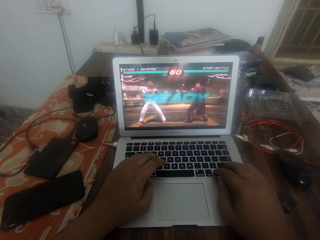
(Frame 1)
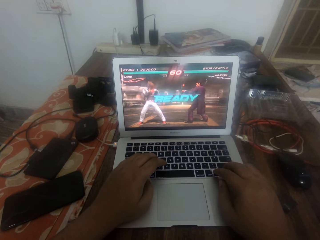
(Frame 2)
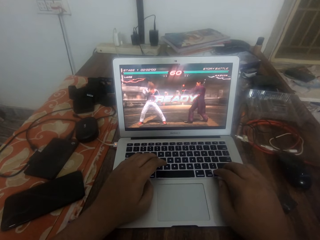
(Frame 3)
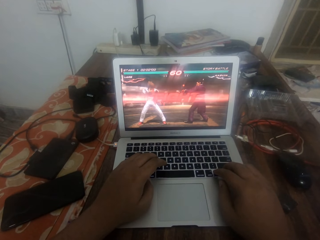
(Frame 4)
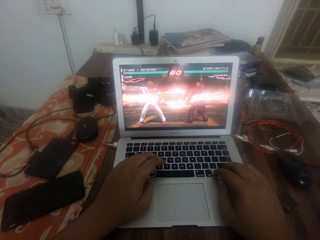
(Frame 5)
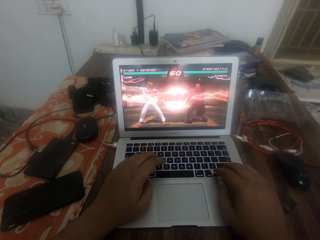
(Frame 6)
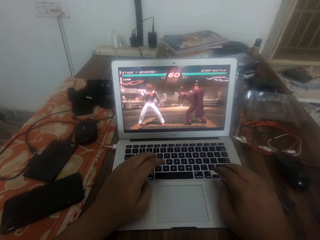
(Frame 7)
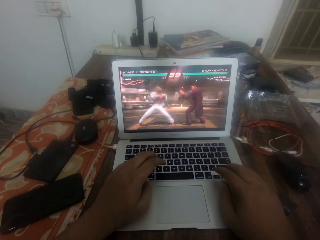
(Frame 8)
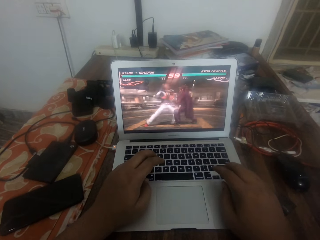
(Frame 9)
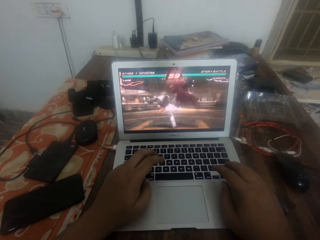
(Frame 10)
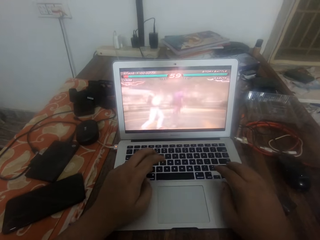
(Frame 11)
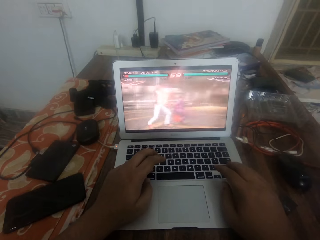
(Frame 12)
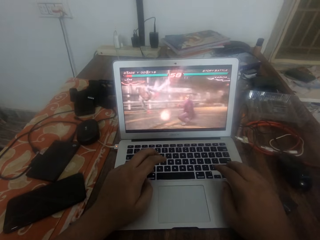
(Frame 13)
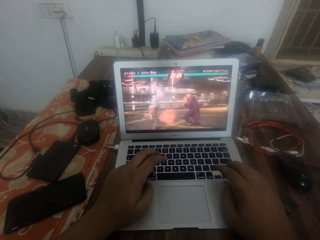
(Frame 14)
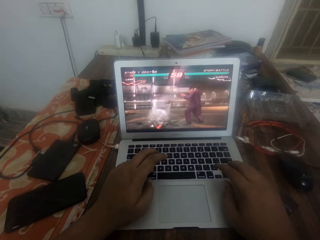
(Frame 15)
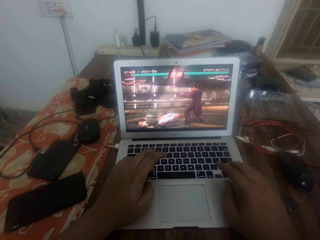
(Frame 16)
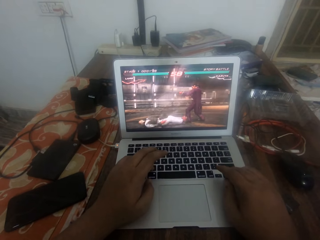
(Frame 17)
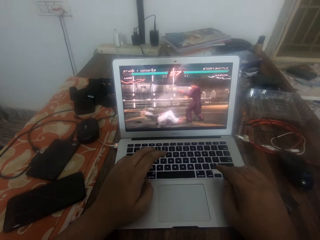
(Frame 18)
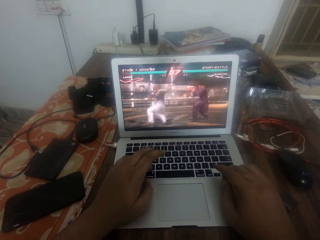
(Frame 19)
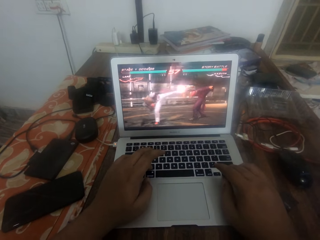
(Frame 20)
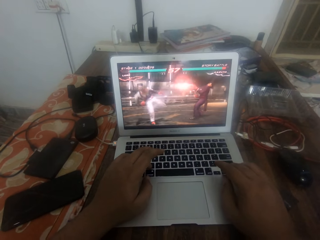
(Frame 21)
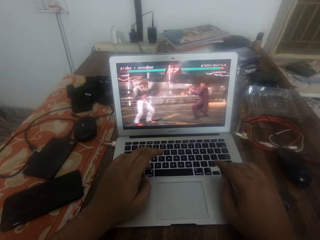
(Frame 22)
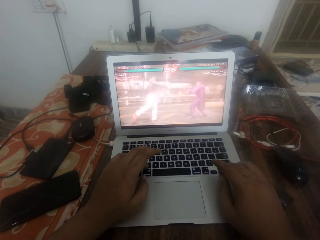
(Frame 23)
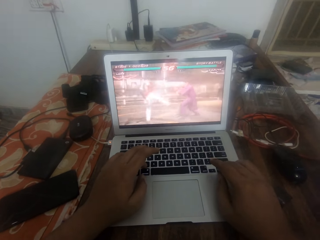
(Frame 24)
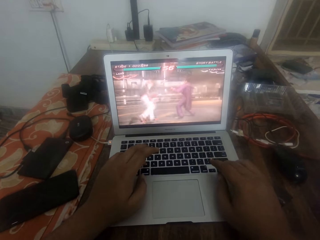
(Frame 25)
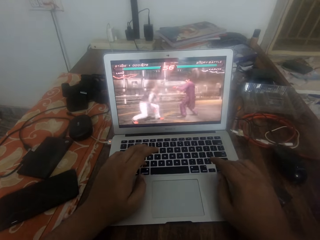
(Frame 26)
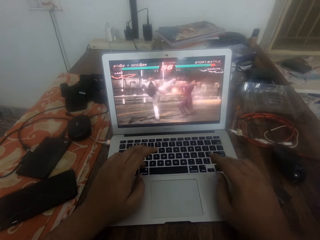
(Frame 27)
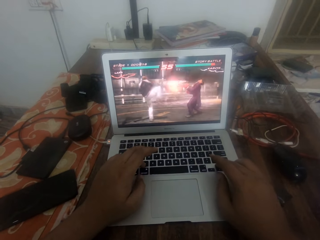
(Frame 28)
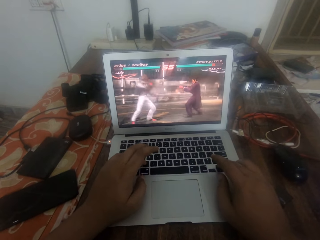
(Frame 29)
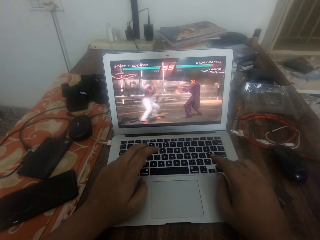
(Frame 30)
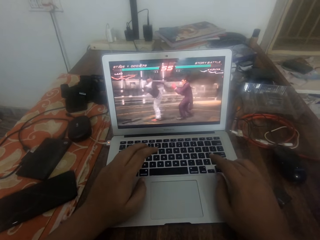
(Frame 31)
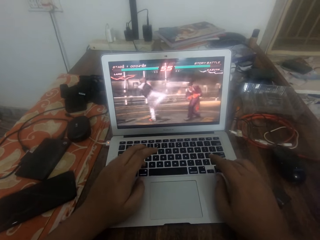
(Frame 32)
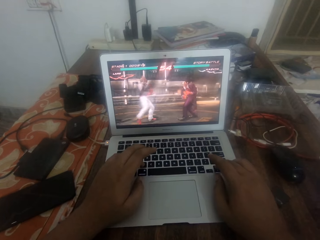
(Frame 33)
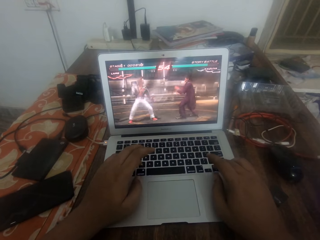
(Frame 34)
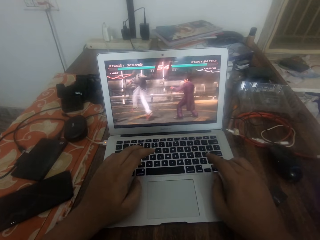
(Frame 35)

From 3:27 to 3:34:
The camera wearer plays a game on the laptop.

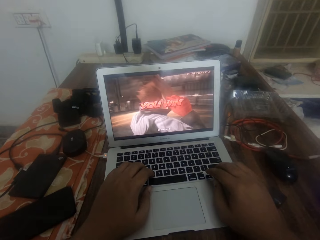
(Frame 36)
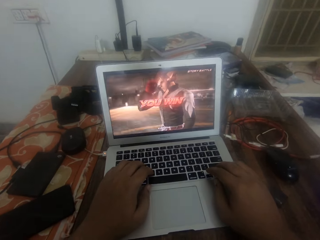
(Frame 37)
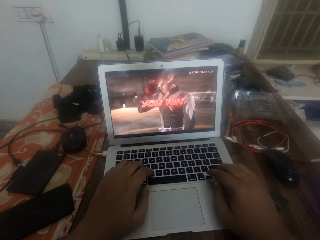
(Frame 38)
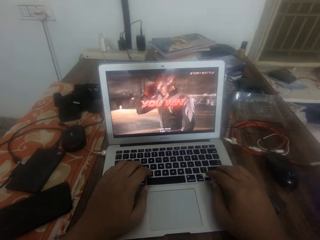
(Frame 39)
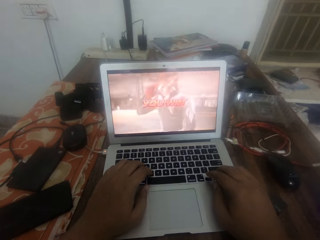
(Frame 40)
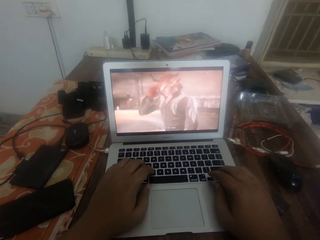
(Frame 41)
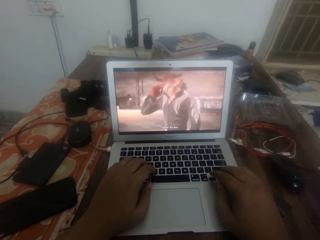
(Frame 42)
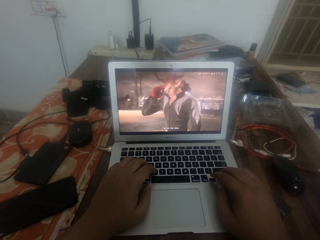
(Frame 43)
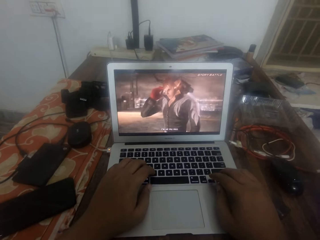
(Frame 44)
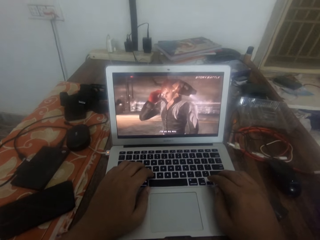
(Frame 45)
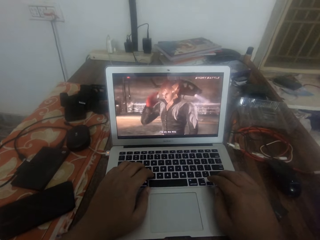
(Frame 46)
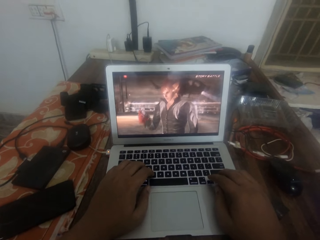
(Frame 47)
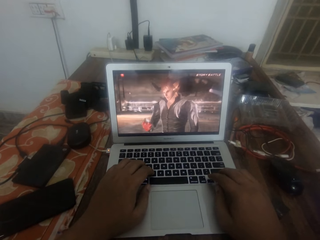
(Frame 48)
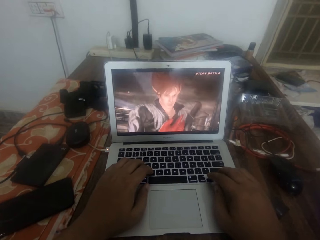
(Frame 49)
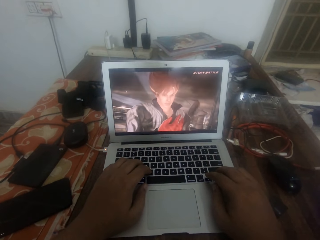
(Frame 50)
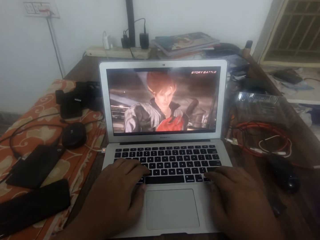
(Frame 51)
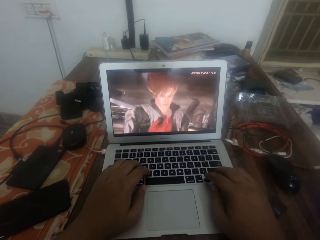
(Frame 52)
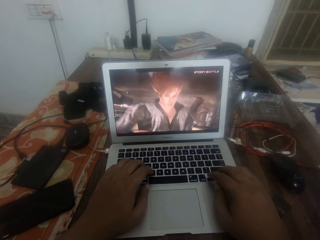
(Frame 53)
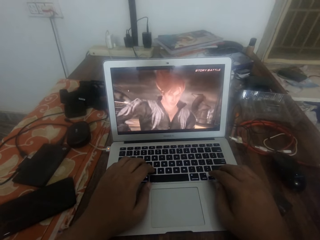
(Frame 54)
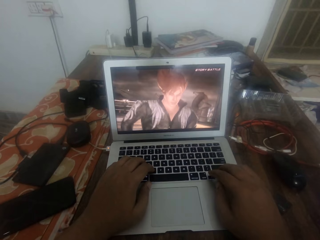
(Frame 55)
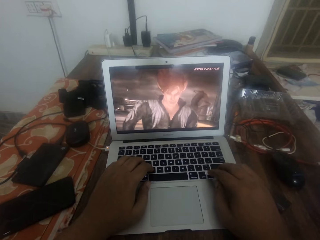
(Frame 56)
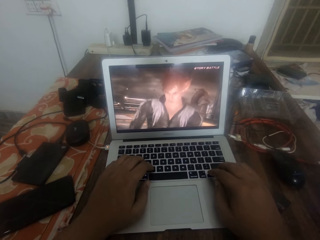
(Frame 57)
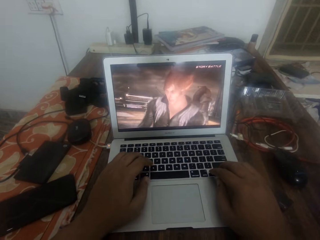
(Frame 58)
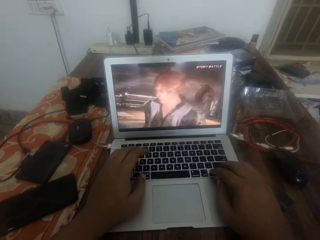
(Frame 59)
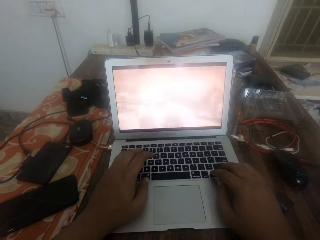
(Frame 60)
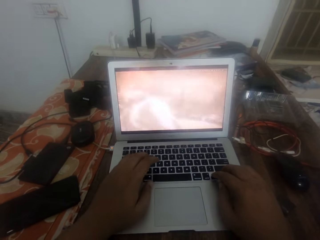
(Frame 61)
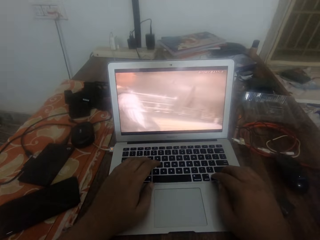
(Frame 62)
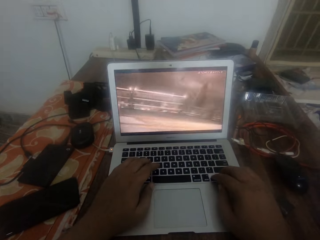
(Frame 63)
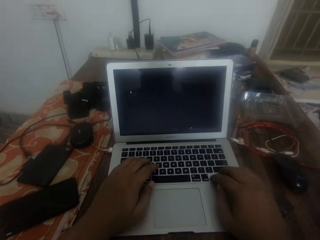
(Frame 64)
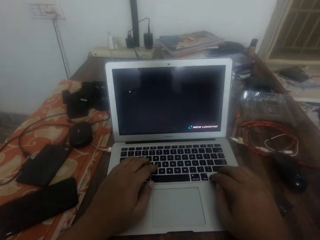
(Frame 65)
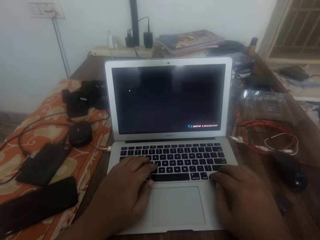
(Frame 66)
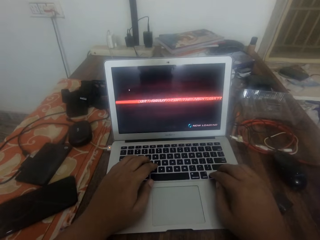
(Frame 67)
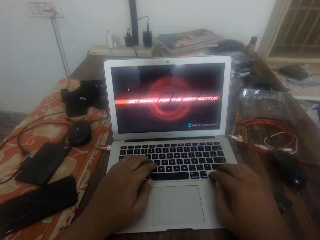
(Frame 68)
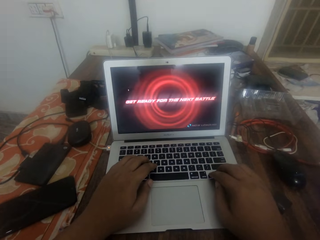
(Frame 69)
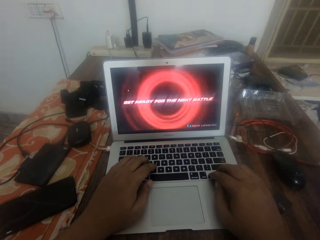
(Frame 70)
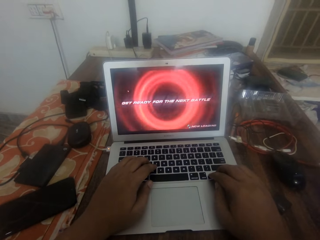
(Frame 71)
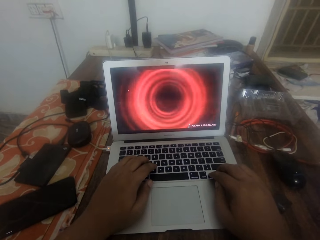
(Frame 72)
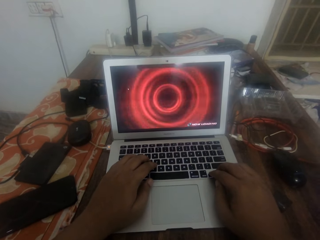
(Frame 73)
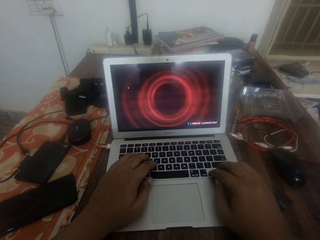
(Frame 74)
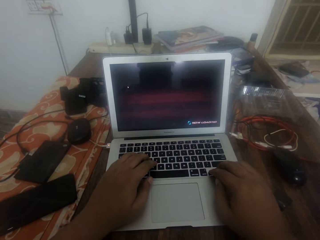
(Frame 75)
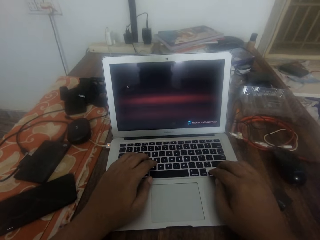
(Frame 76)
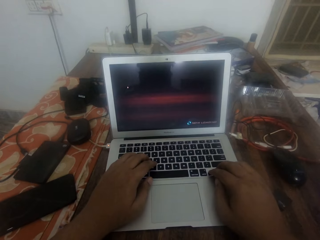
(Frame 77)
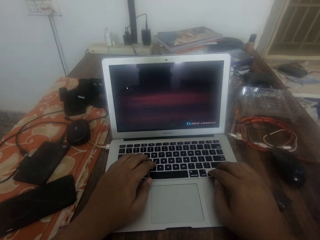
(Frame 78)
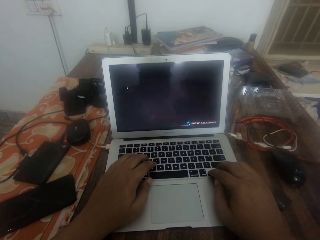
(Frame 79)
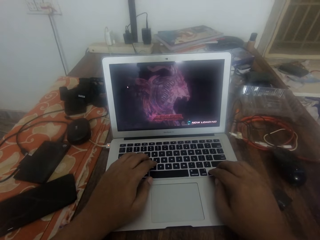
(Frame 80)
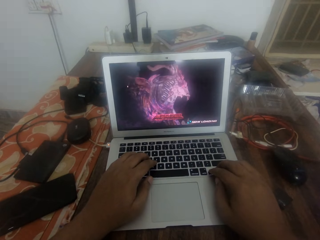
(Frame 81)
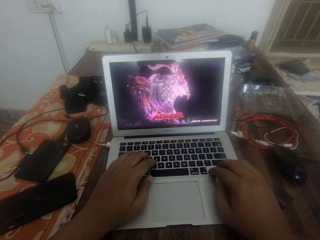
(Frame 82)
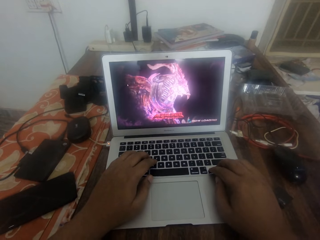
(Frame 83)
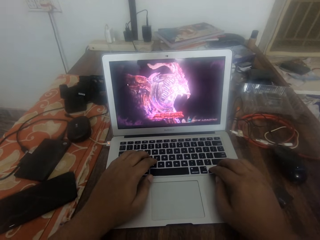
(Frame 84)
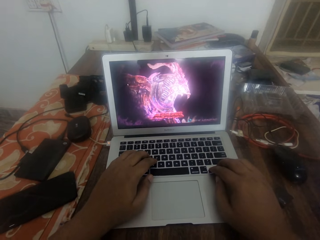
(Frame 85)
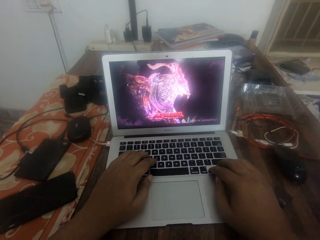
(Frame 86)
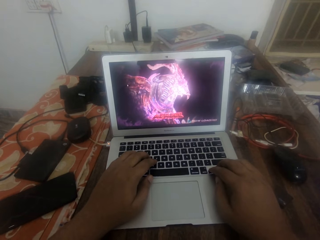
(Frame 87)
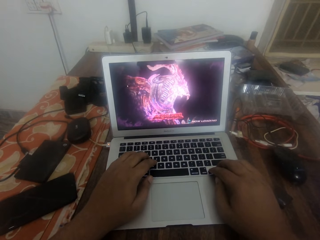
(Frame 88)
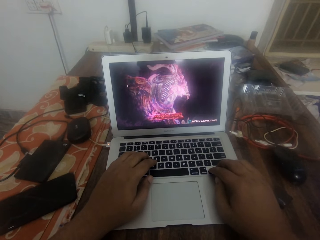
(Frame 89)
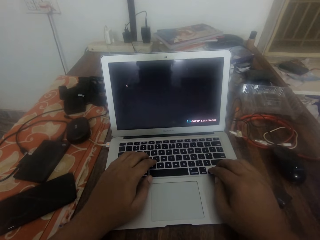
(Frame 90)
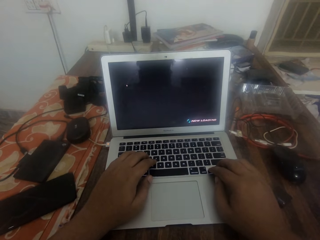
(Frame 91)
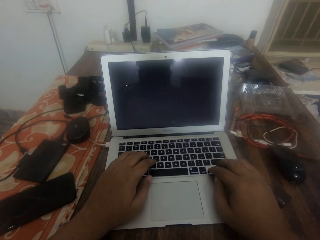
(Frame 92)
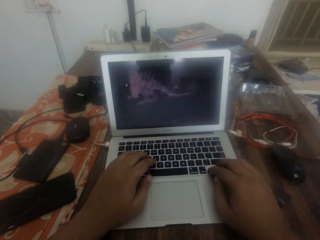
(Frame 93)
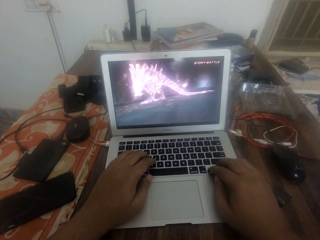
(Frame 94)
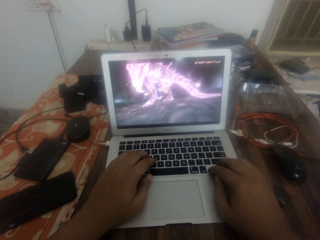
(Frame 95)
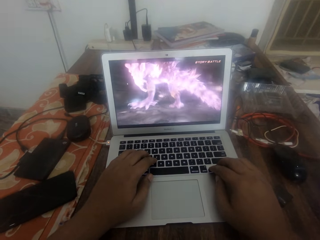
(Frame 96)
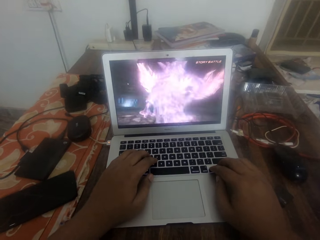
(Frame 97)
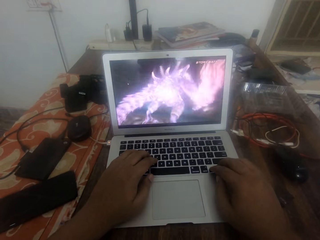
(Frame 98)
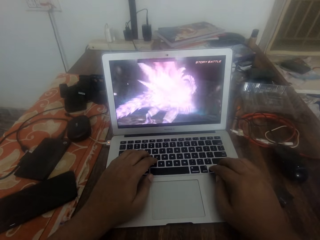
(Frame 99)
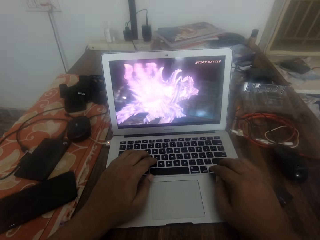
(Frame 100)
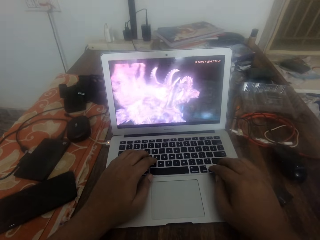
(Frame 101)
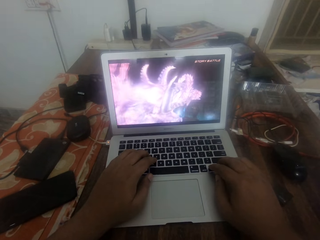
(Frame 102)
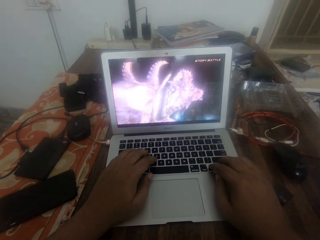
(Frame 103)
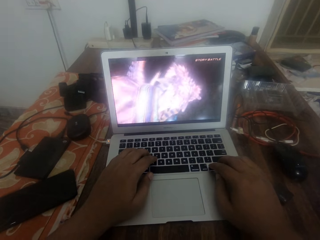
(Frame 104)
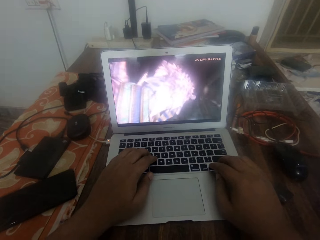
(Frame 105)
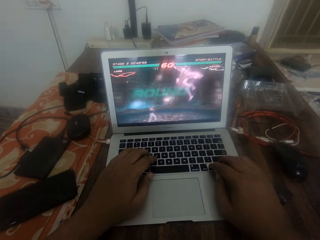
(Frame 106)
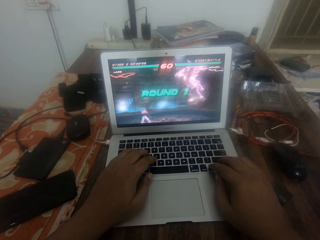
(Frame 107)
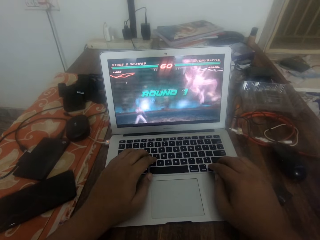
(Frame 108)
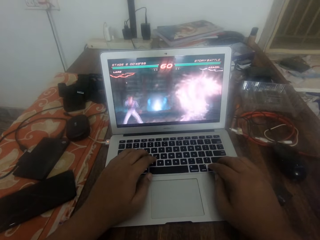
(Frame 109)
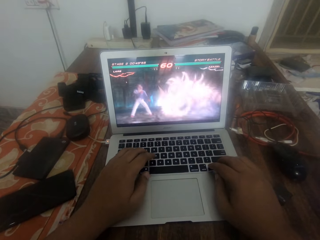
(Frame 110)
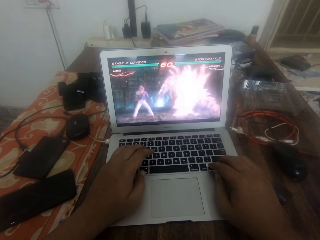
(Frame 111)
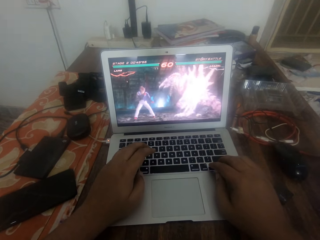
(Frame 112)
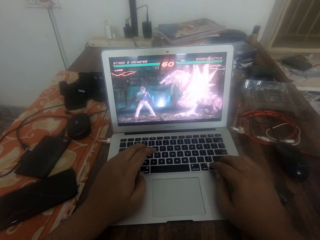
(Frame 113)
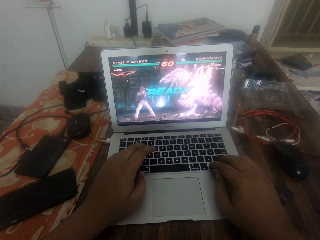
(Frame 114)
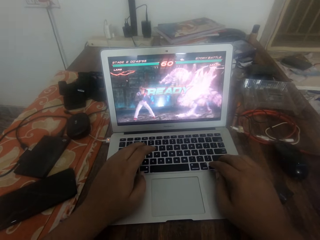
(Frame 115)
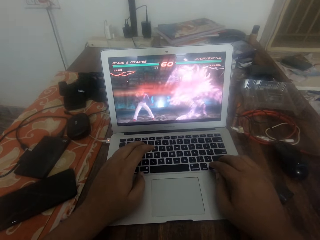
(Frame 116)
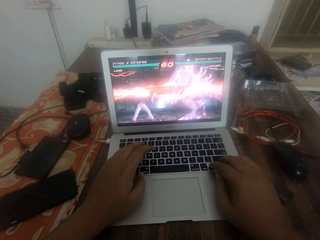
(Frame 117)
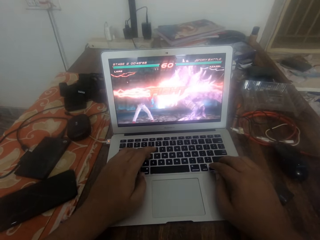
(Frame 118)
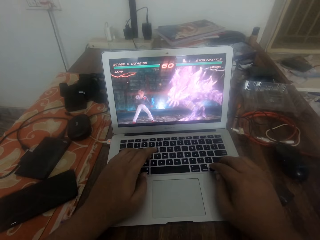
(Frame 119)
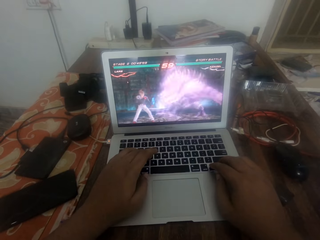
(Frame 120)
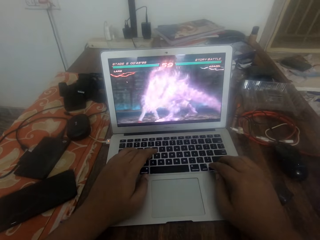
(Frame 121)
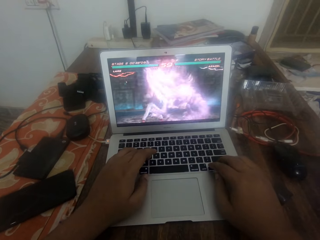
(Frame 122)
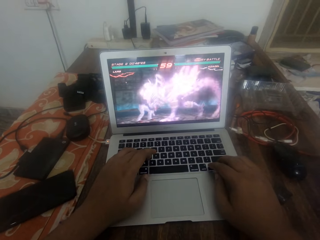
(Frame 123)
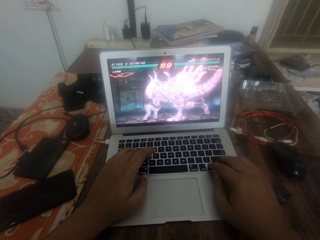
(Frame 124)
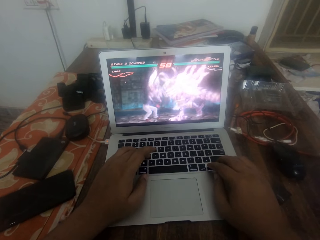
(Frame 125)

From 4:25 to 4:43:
The camera wearer holds the laptop keyboard with both hands. He presses the laptop keyboard with his fingers. He holds the laptop keyboard with both hands. He plays a game with the laptop.
